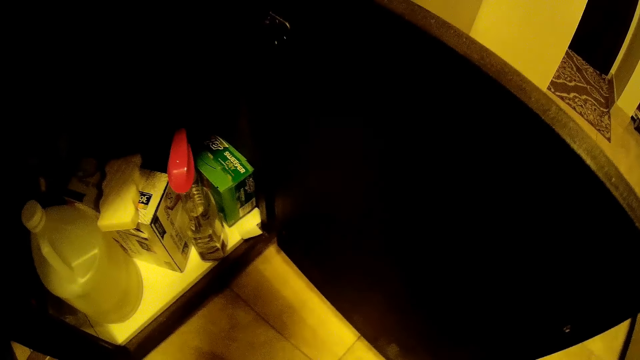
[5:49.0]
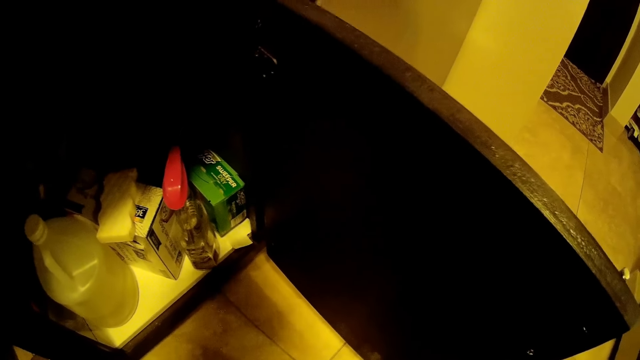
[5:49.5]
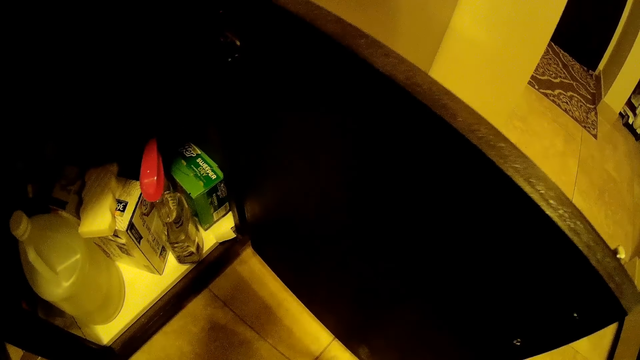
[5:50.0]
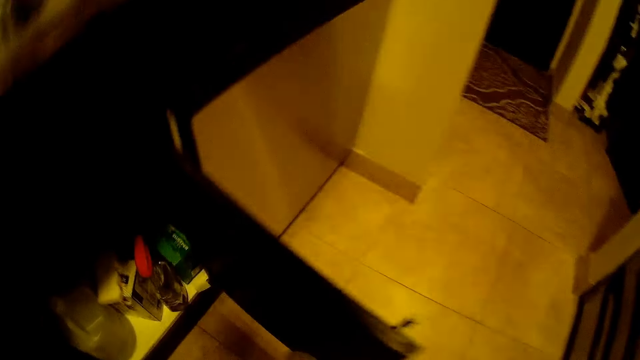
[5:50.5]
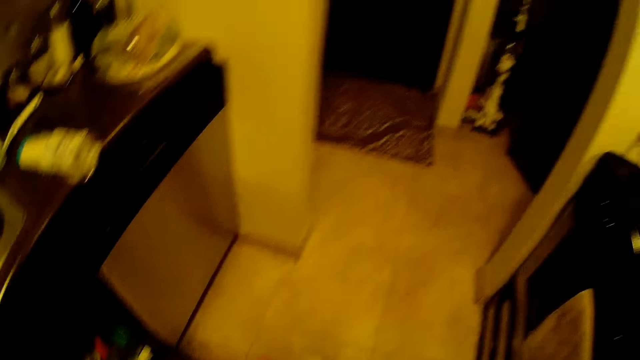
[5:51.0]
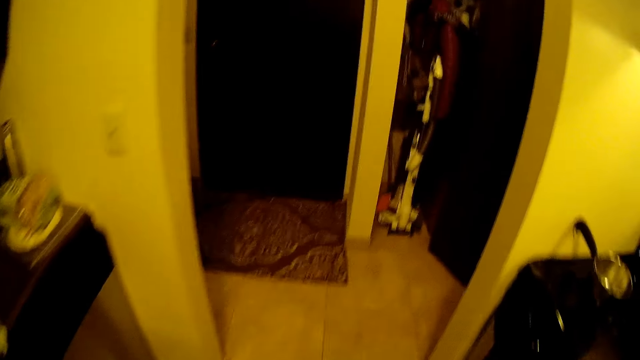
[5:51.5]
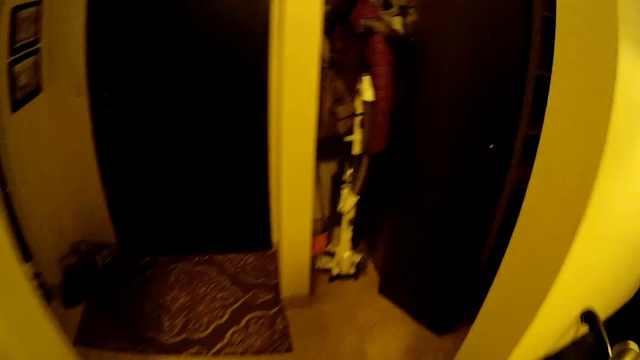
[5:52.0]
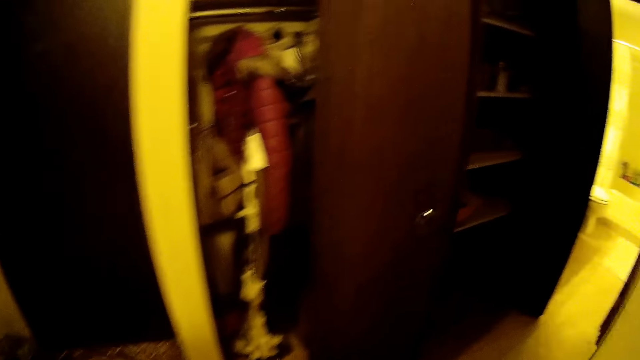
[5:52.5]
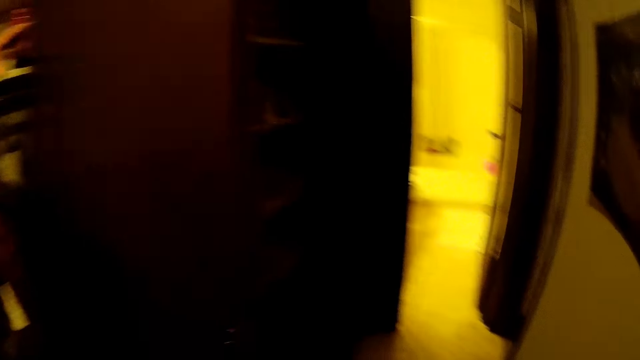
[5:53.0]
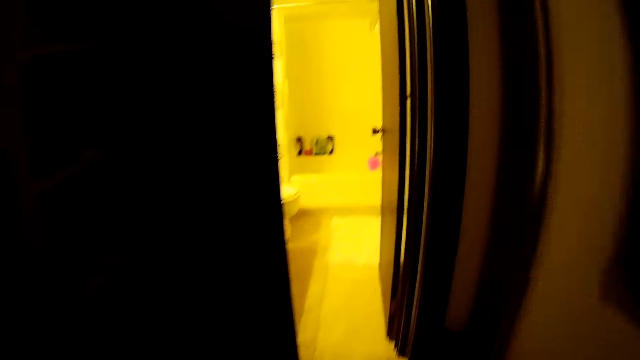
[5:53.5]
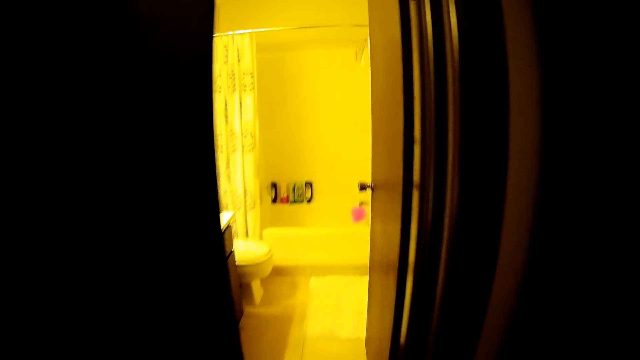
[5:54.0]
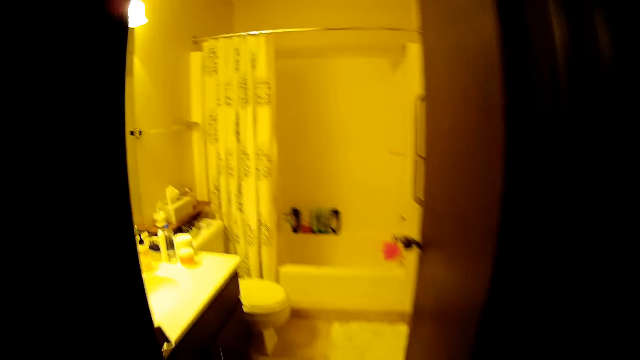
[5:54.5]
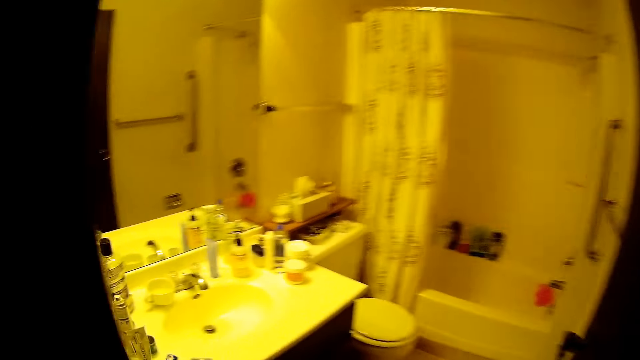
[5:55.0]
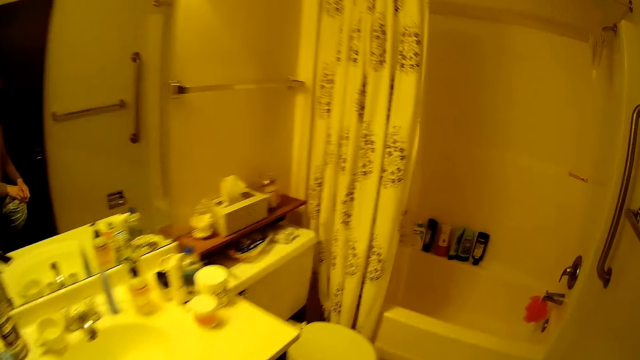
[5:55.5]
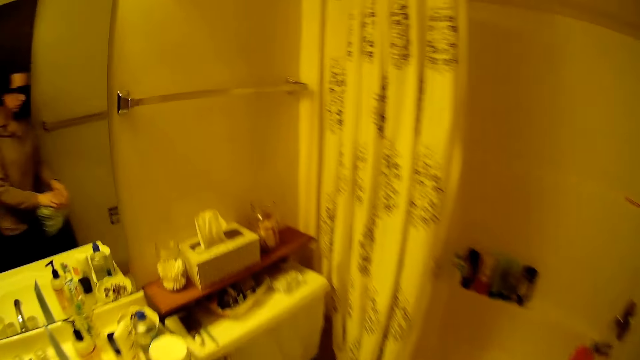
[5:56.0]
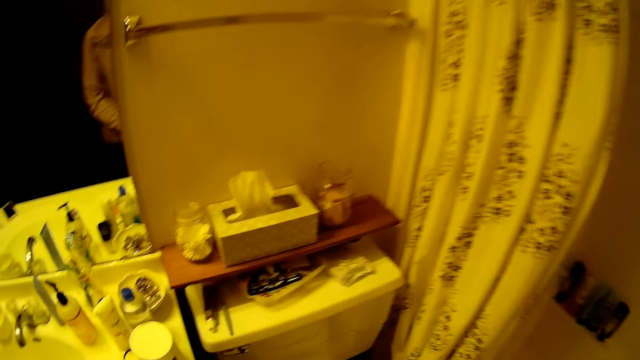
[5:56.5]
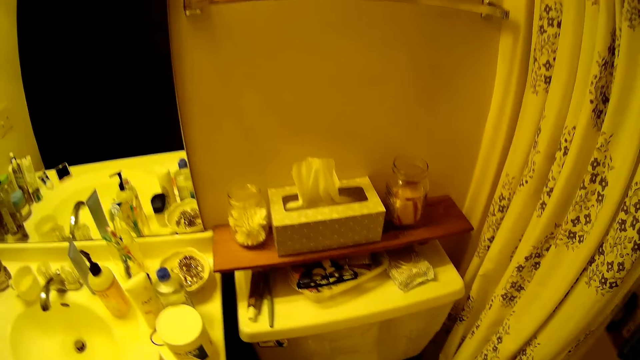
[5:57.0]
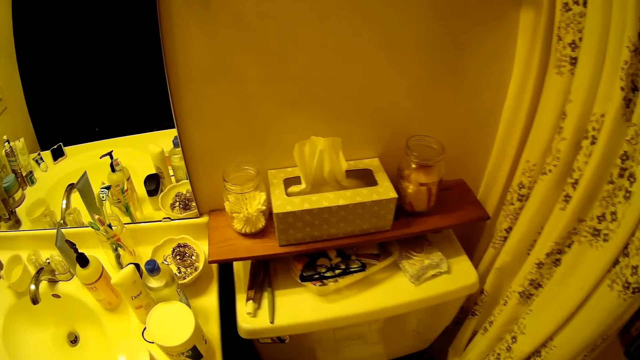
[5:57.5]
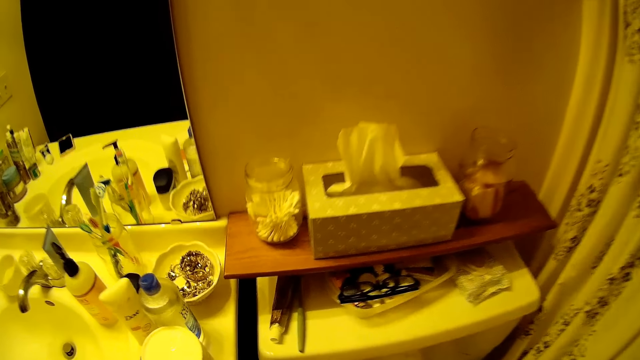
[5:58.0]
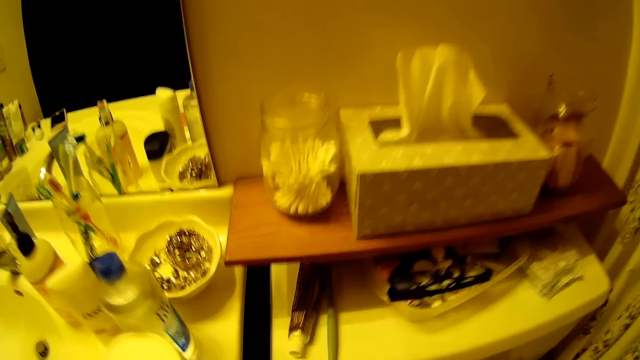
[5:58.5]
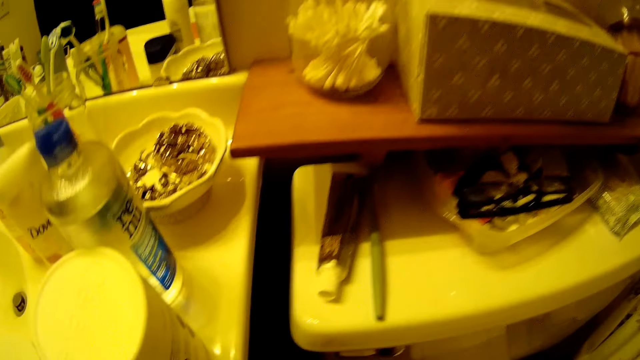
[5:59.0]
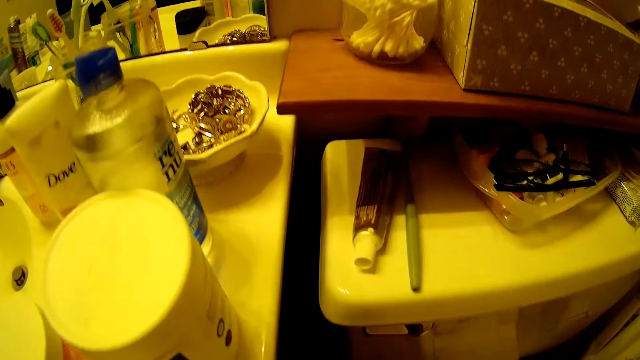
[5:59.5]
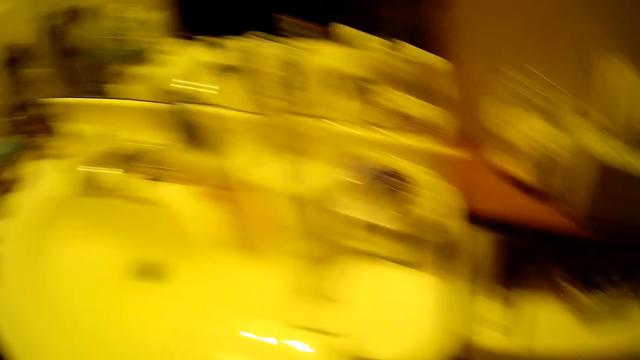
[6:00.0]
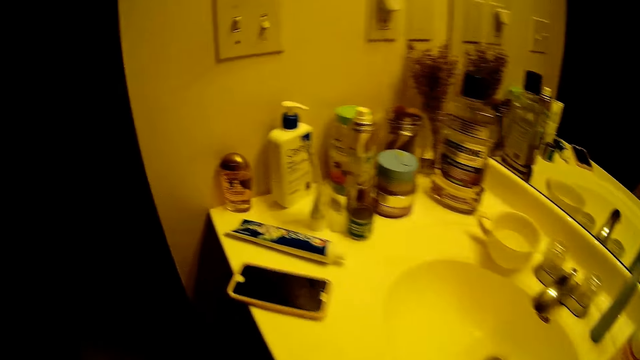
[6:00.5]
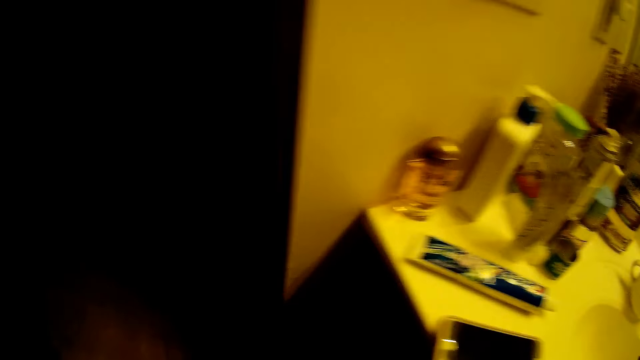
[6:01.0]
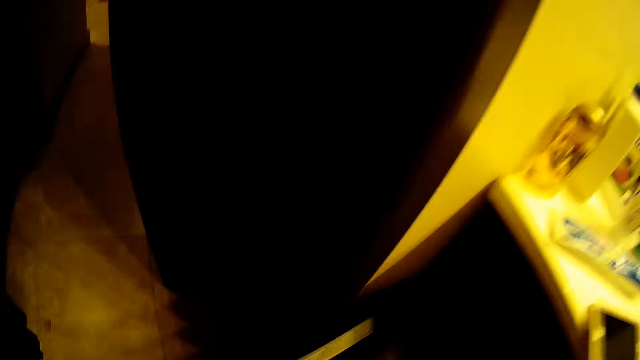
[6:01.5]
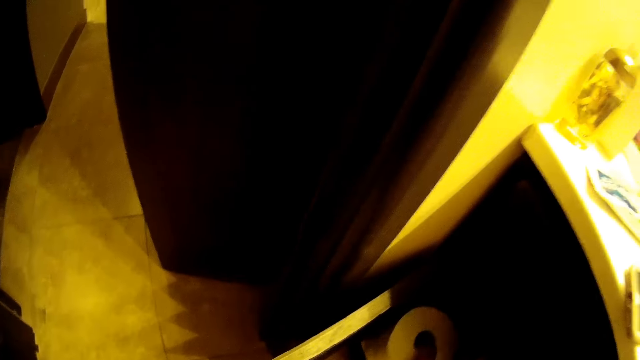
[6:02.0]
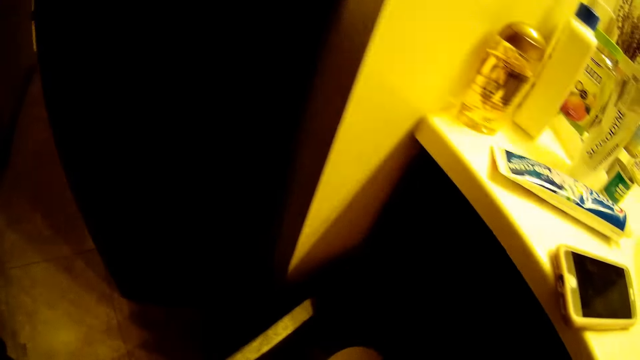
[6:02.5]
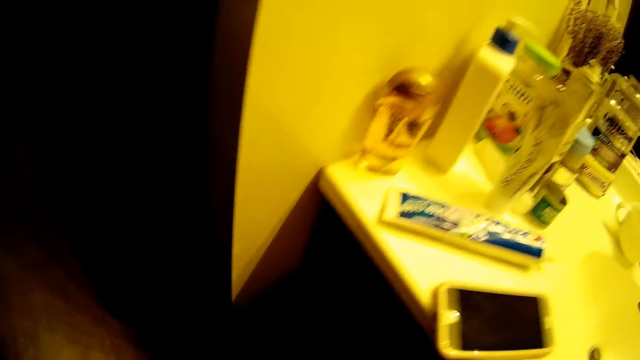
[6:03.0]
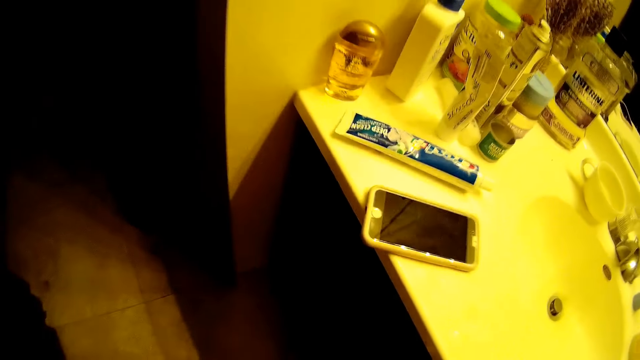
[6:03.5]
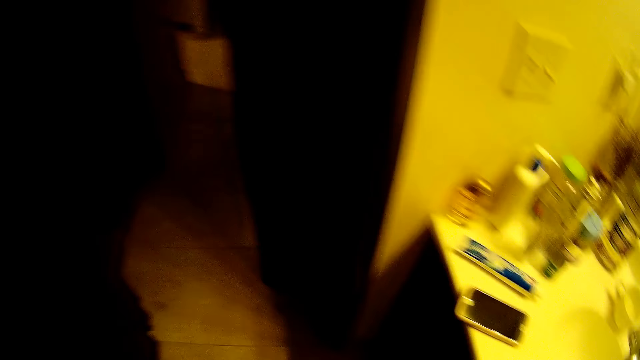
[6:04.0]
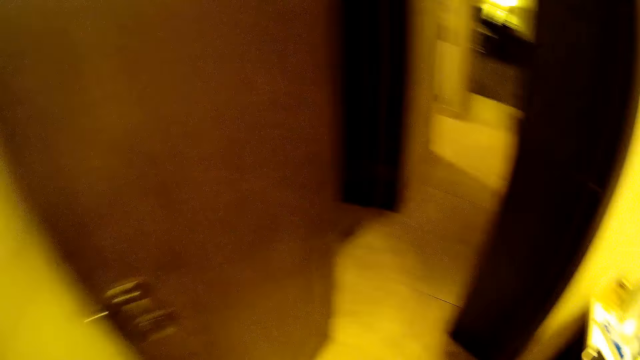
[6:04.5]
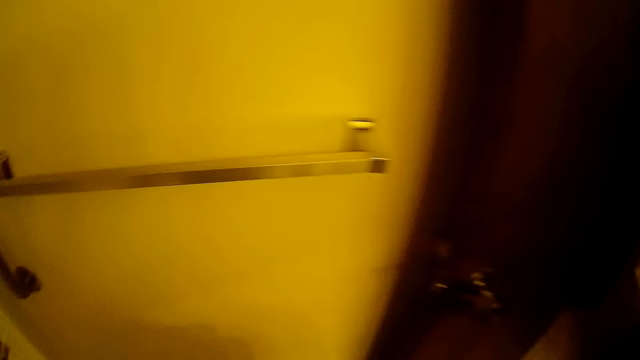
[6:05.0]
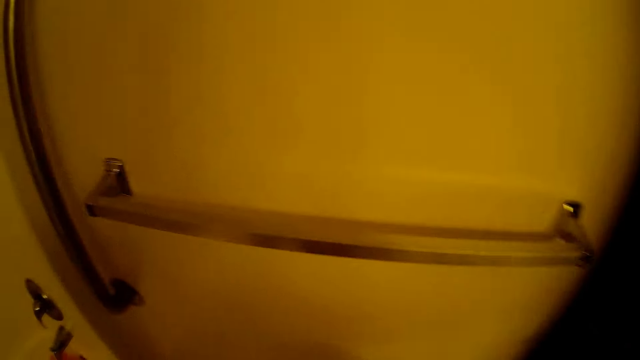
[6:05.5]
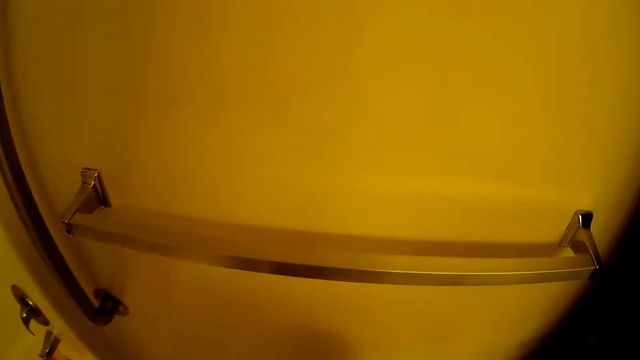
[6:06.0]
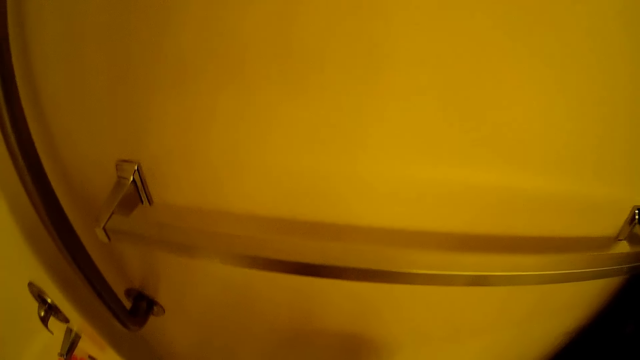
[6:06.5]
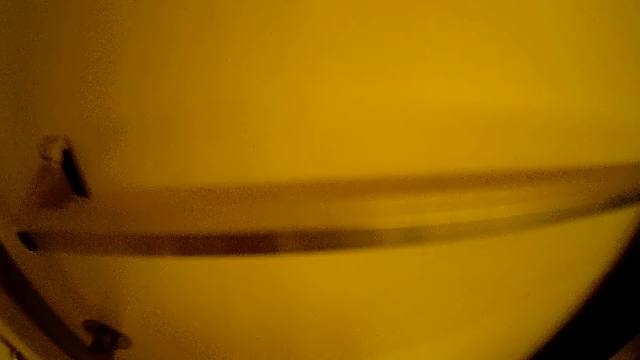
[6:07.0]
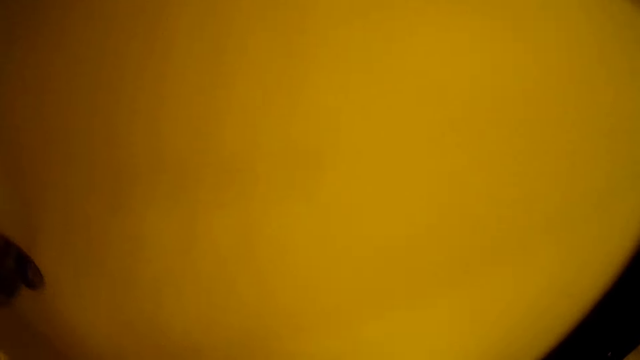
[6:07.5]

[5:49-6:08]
The camera wearer walks around. He enters the bathroom. He holds the polythene bag with both hands. He looks at the items on the table. He walks around. He picks up a roll of tissue from the cupboard with his right hand. He closes the cupboard with his left hand.

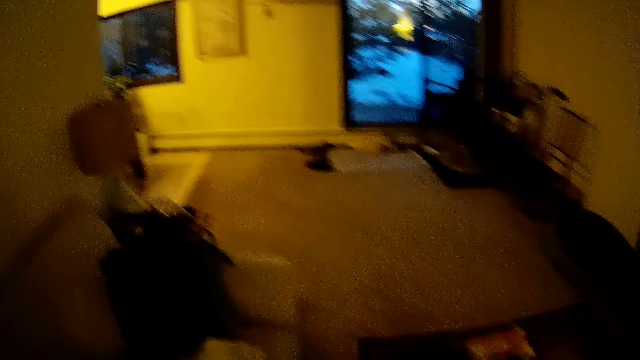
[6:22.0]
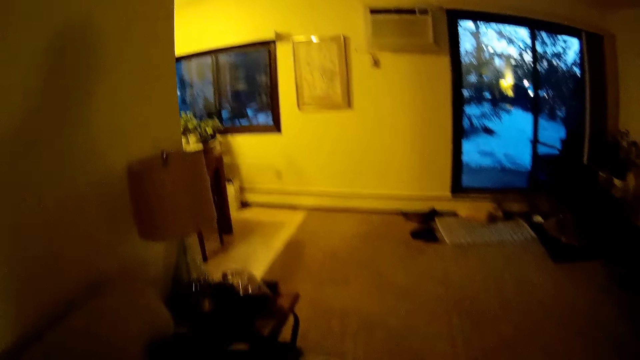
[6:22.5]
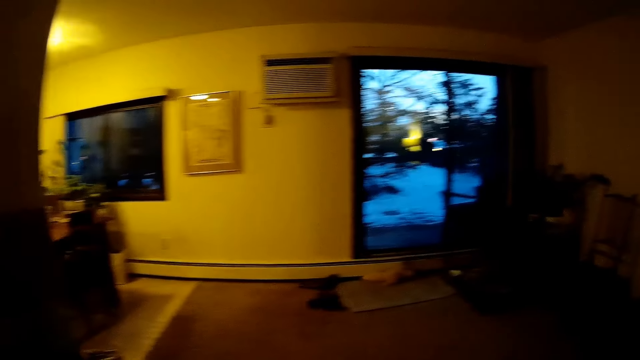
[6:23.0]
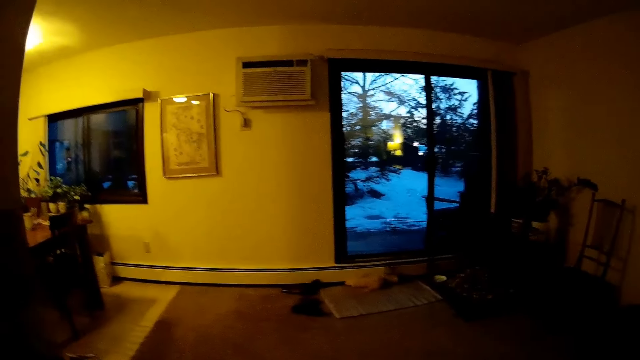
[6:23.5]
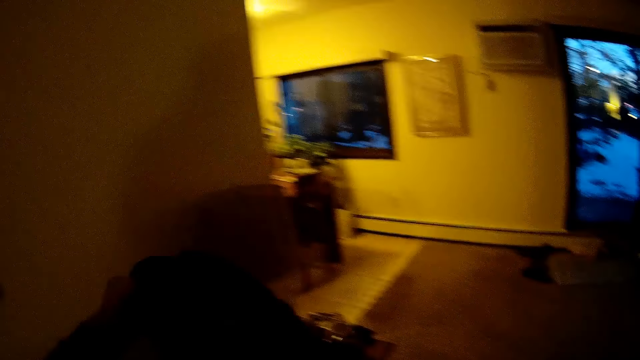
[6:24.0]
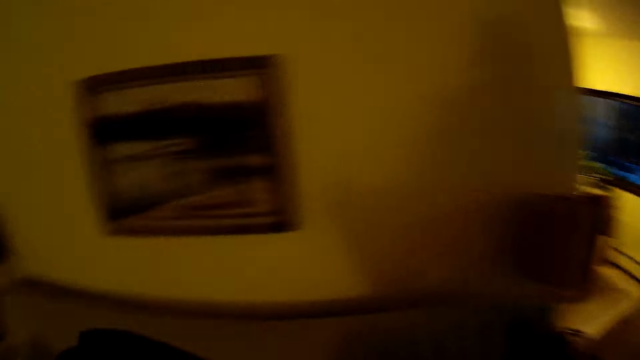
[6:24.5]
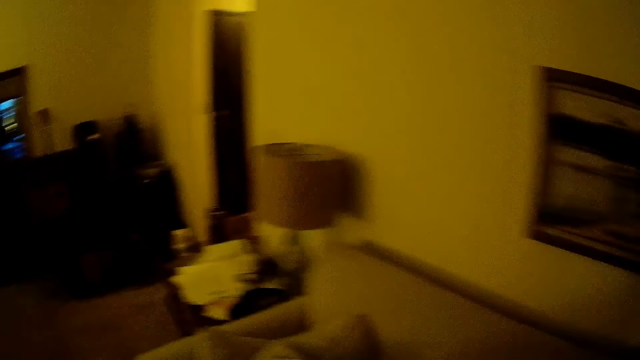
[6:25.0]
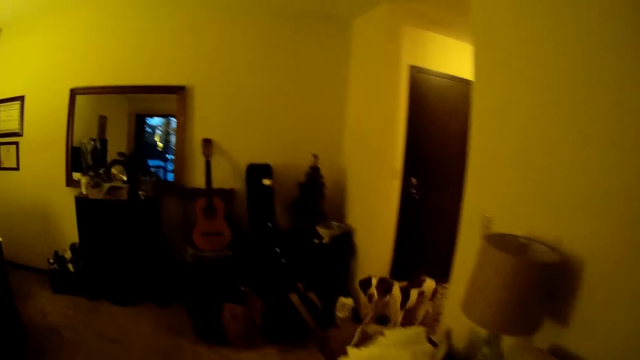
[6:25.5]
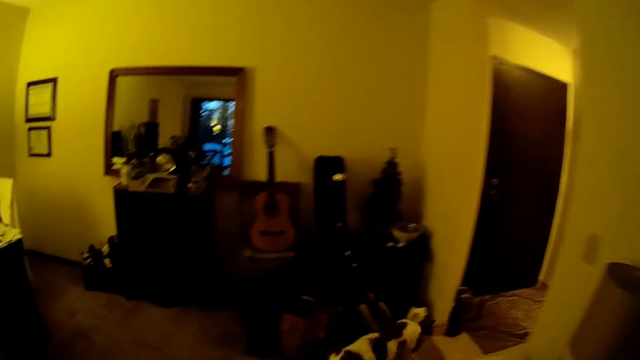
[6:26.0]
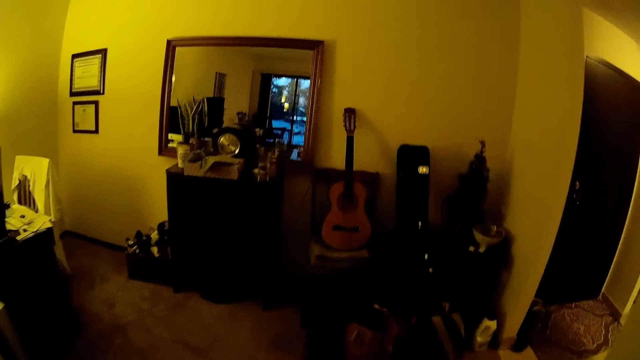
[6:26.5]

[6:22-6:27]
The camera wearer picks up a cloth from the sofa with his left hand. The dog walks past the camera wearer.
